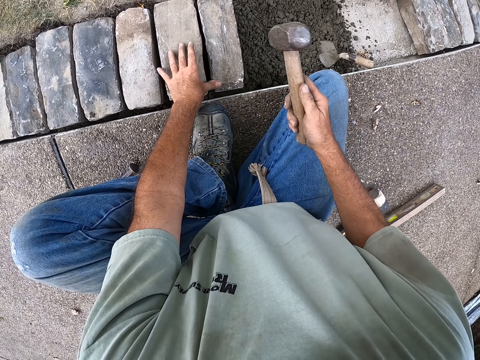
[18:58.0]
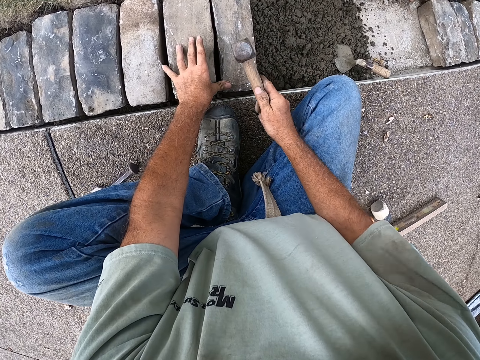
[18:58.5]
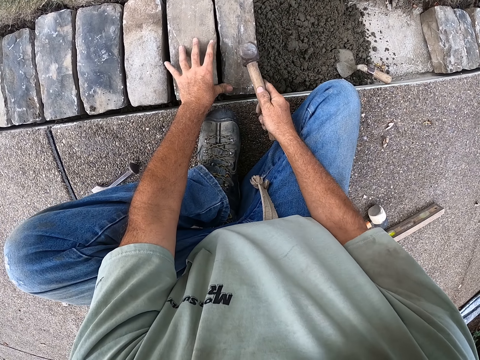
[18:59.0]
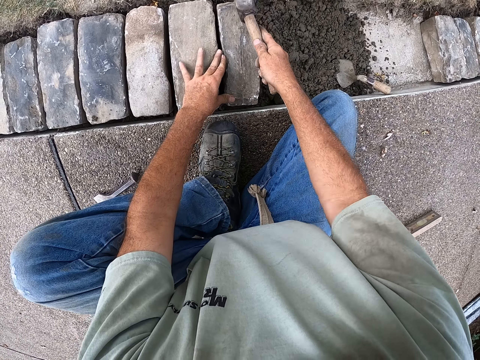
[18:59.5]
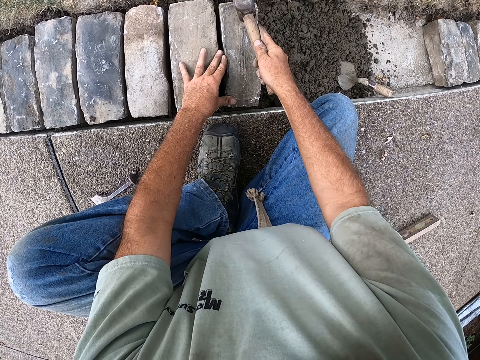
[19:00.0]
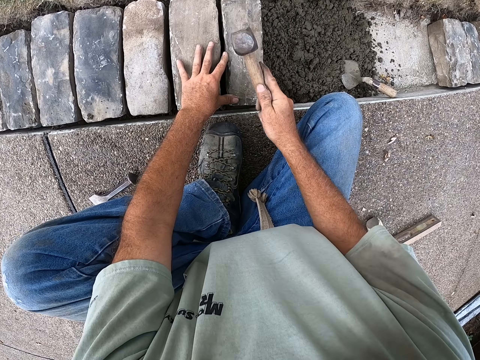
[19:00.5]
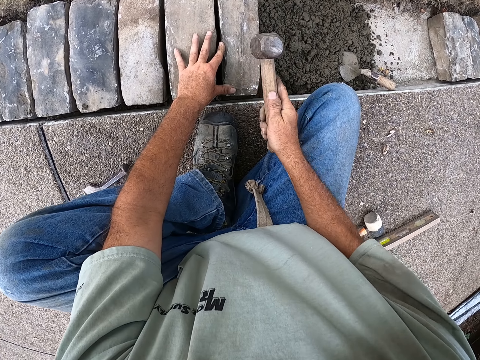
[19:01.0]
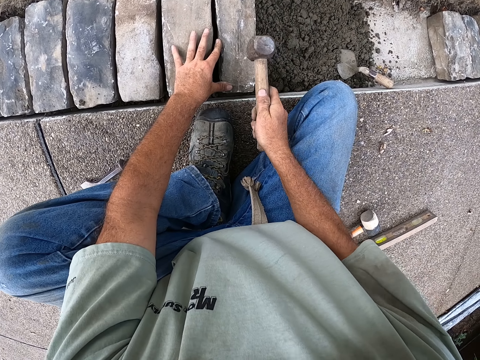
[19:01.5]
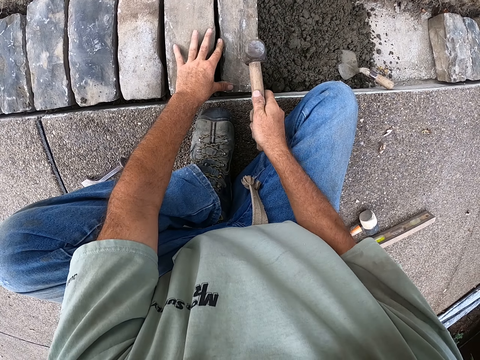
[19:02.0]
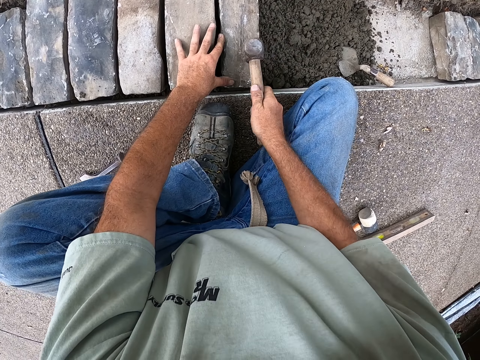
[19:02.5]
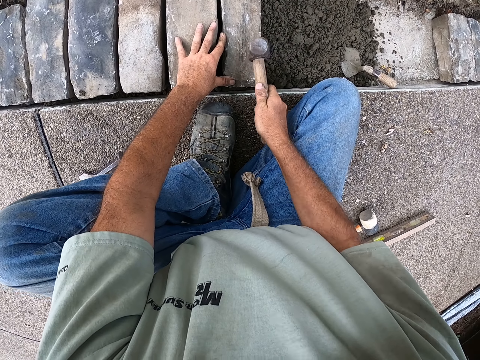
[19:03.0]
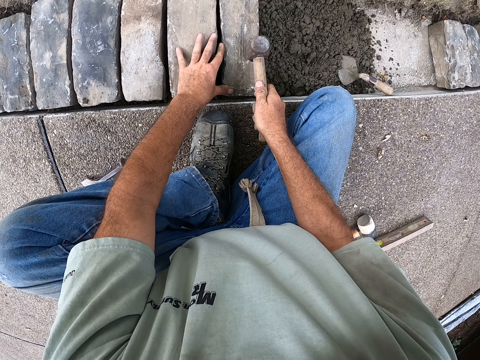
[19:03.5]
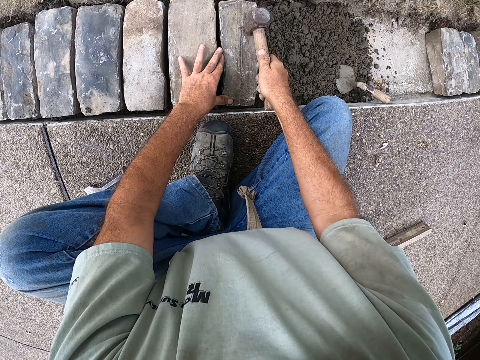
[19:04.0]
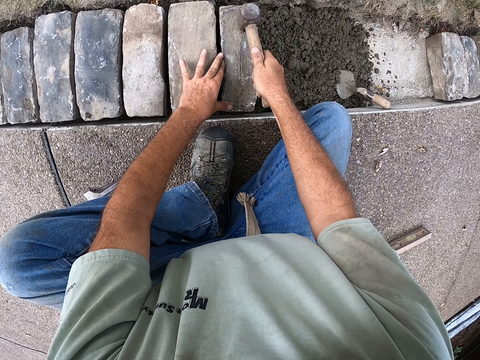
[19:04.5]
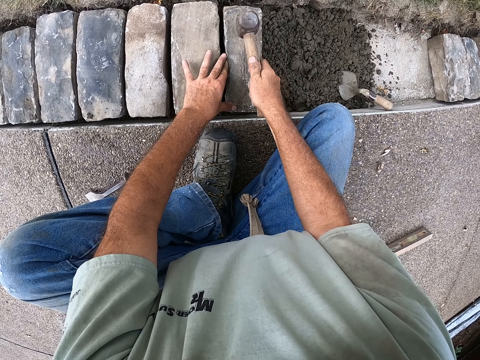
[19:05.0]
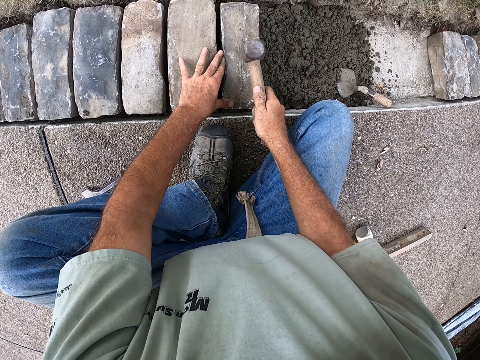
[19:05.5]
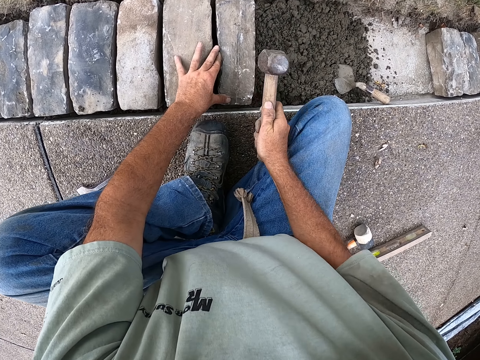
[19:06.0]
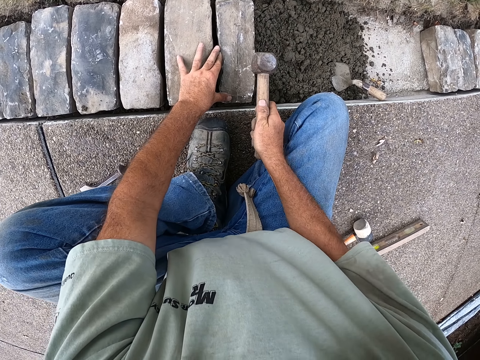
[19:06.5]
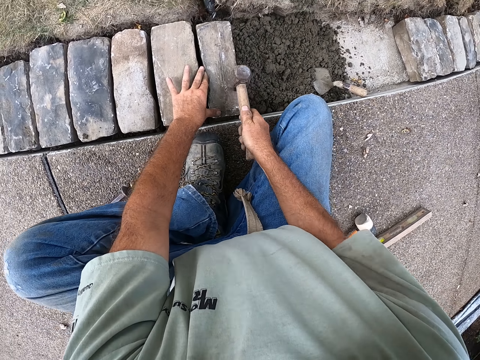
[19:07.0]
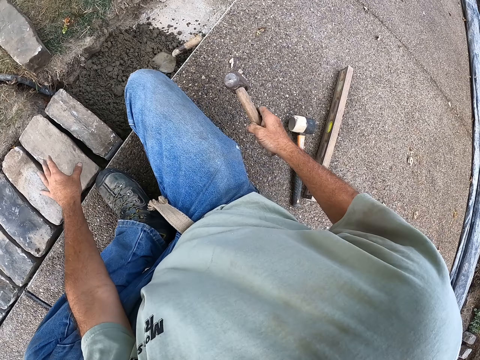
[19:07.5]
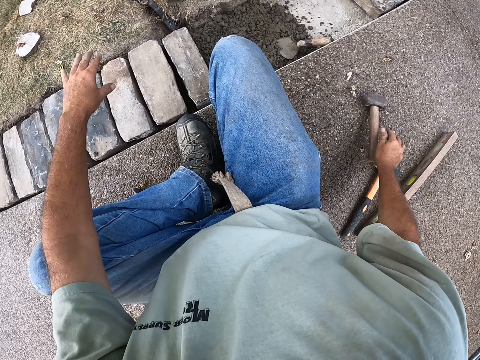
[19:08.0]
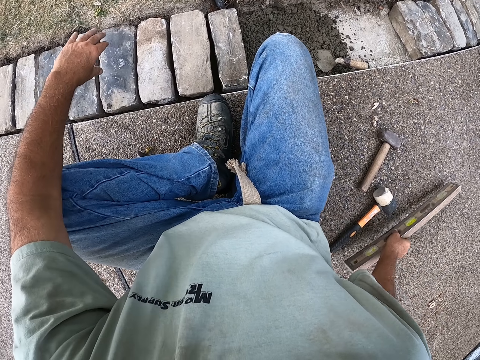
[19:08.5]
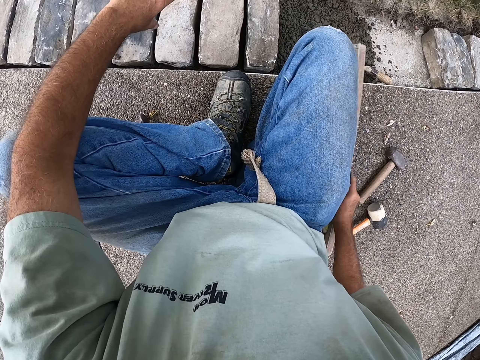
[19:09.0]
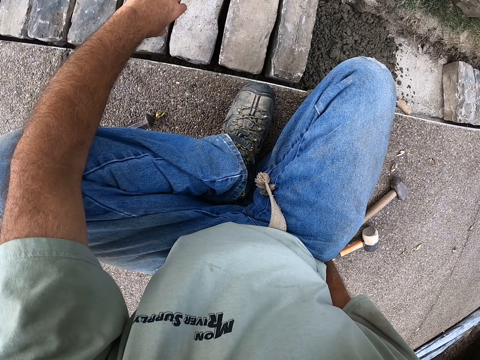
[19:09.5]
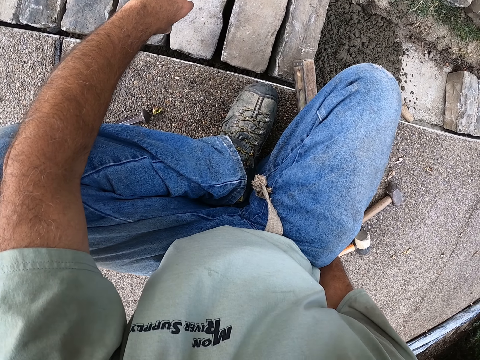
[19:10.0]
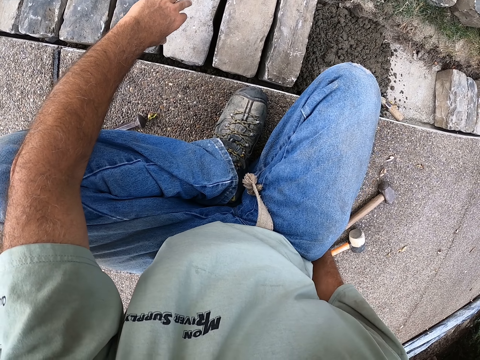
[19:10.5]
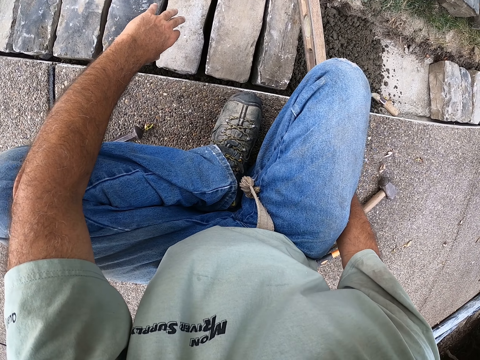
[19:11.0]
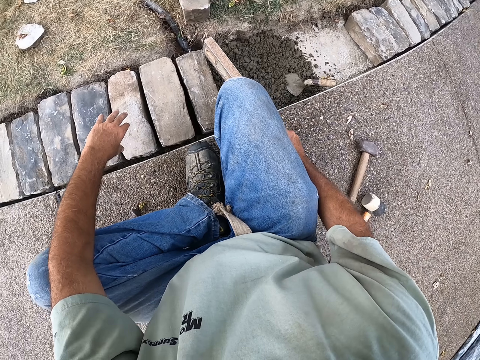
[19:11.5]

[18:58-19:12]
The camera wearer picks up the hammer. They hit the brick with the hammer or sledge. They fix the brick with the hammer. They put the hammer down. They pick up the I beam level or spirit level. They level the brick with the spirit level.

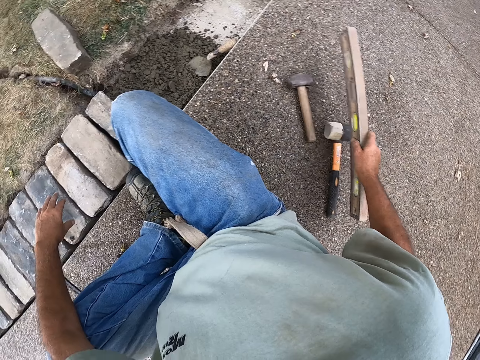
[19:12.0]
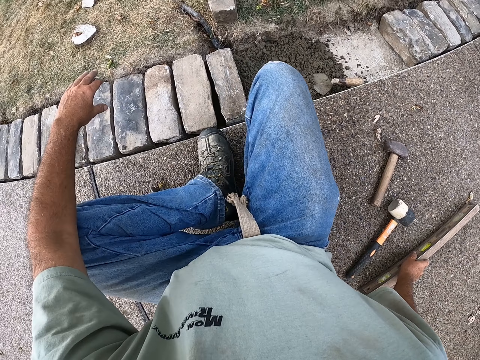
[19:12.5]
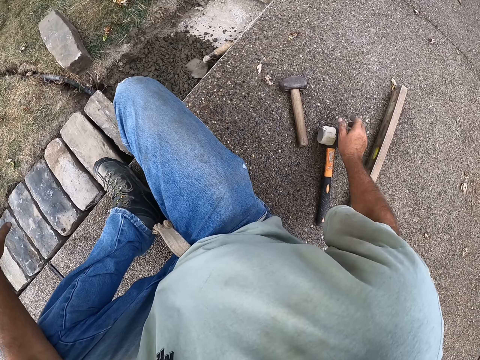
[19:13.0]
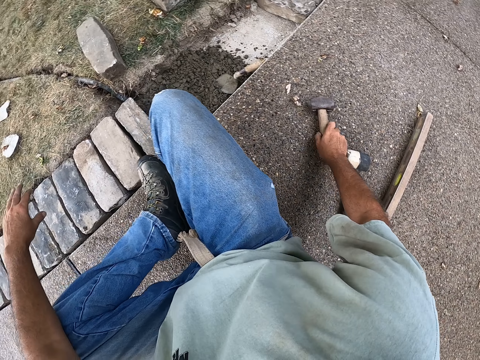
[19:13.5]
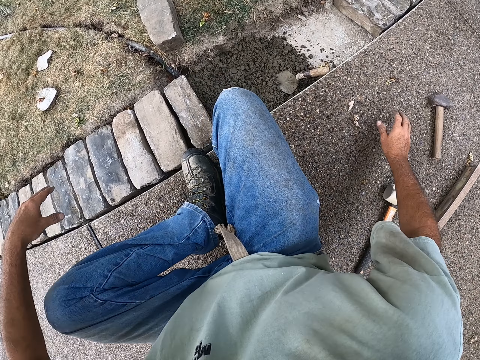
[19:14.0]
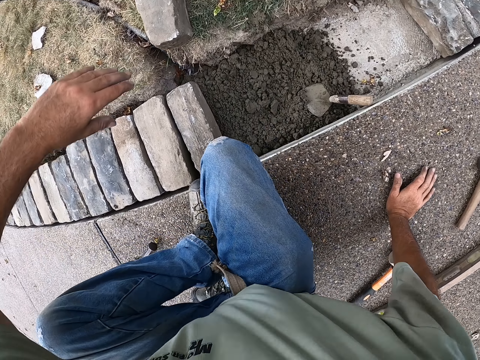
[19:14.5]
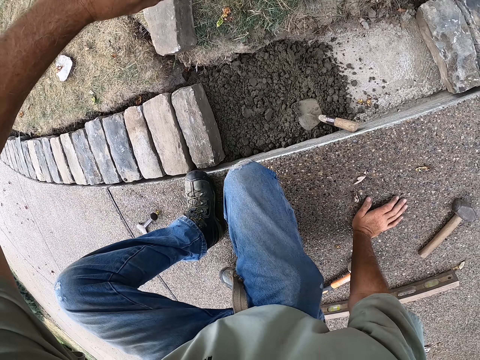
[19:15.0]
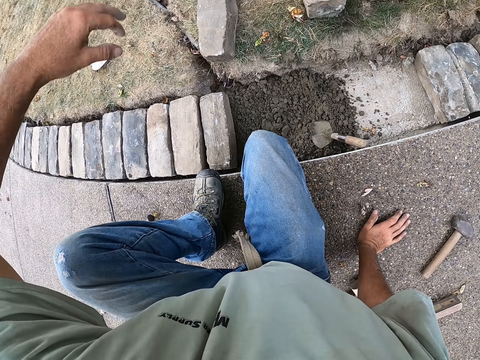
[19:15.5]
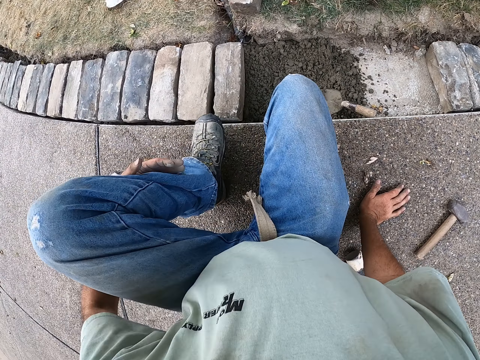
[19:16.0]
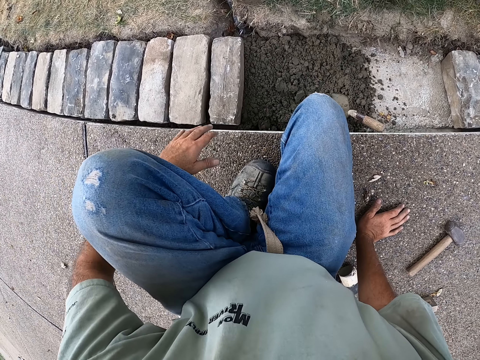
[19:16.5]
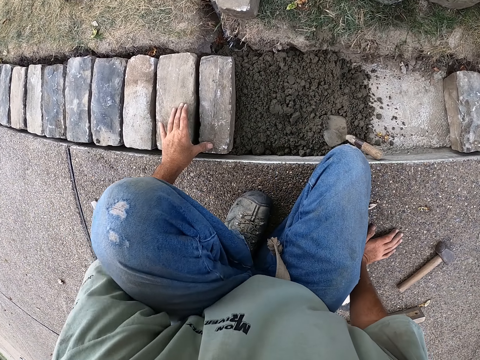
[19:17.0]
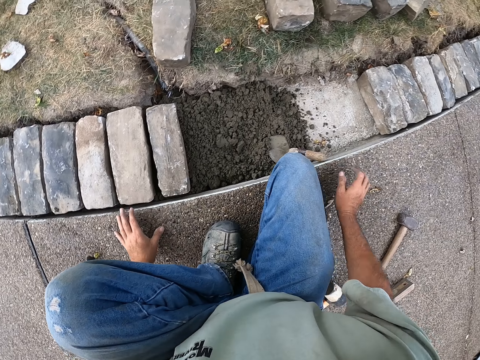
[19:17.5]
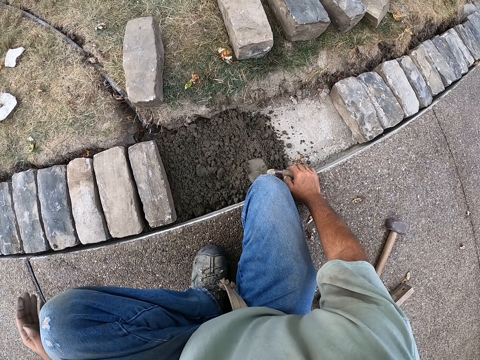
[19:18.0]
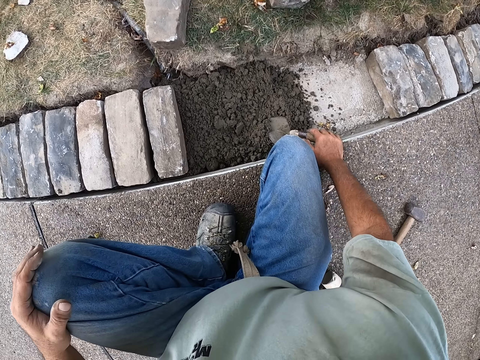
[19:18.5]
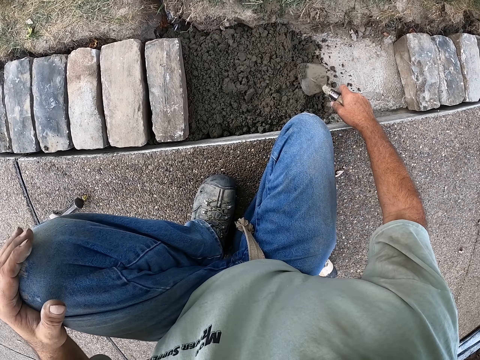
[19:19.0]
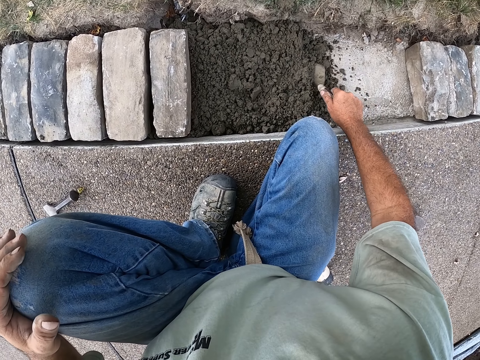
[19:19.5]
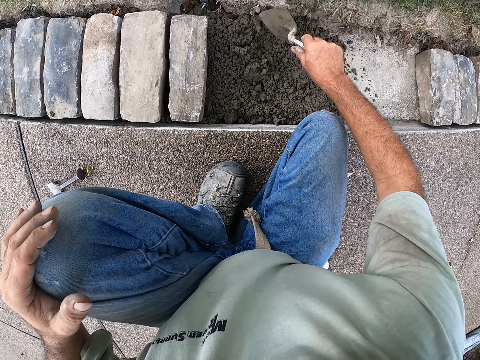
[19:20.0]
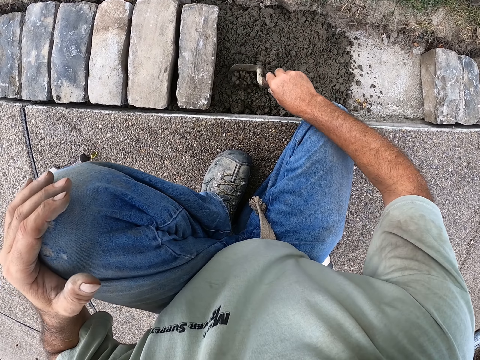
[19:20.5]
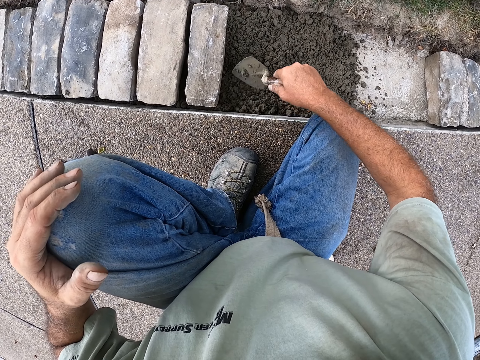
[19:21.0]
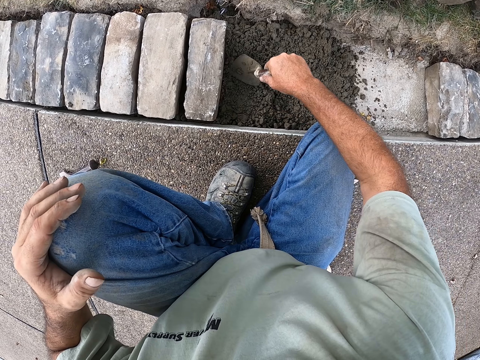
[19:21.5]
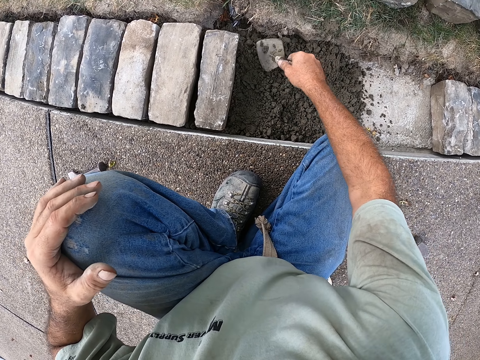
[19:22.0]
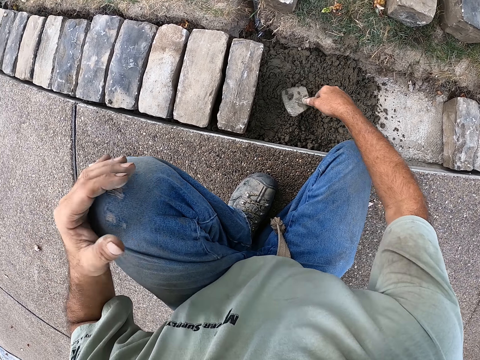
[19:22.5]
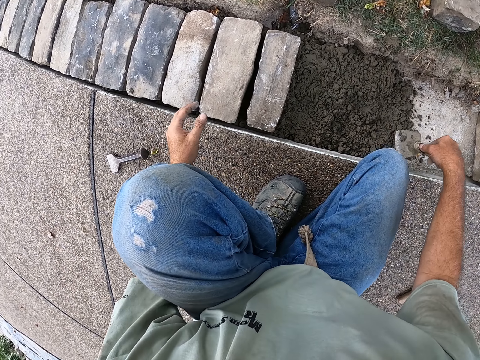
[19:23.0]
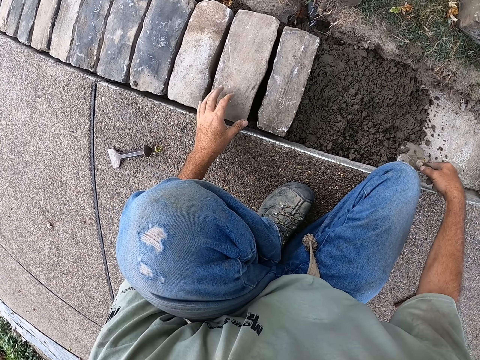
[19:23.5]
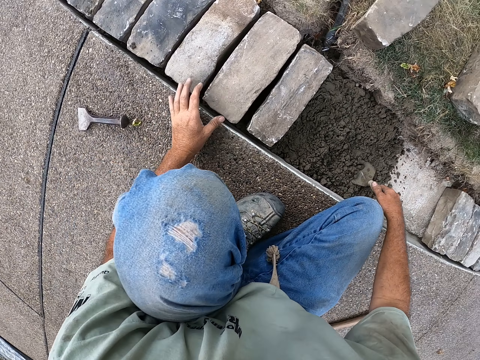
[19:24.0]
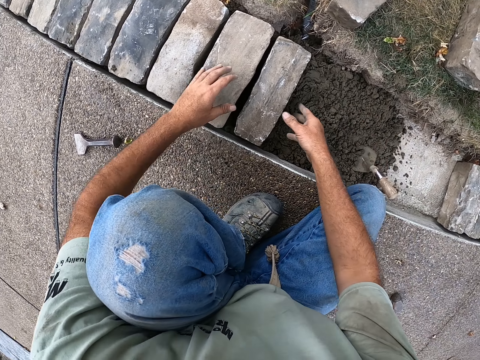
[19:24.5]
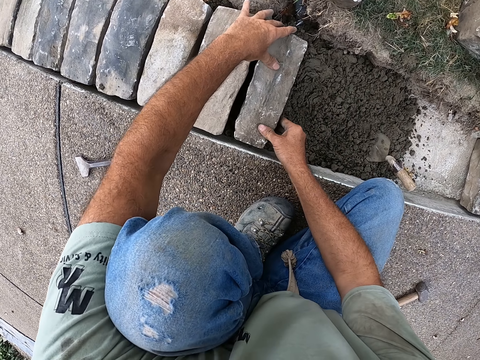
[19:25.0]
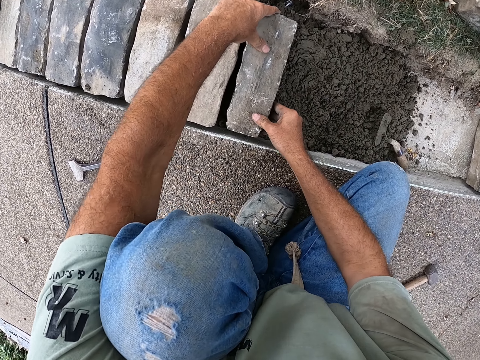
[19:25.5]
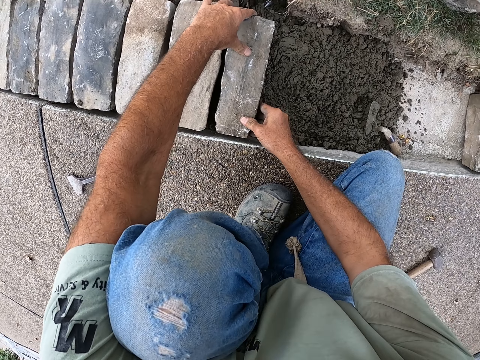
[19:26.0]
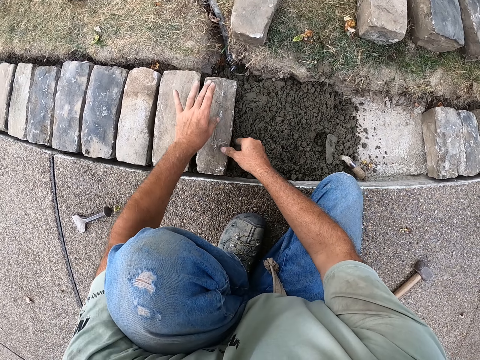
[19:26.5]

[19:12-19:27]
The camera wearer puts the I beam level down. They pick up the hammer and put the hammer down. They move on the ground. They hold the trowel. They put the hand on the knee. They spread sand with the trowel. They mix the sand. They put the trowel on the sand. They fix the brick with hands.
